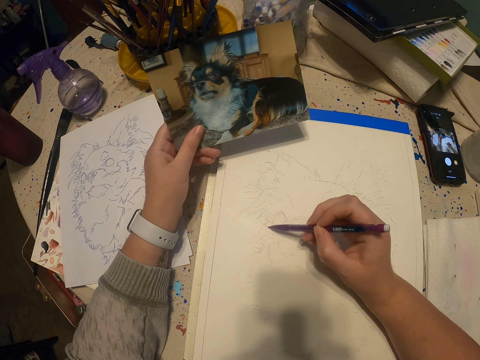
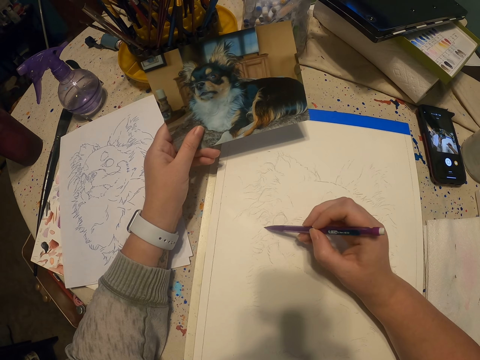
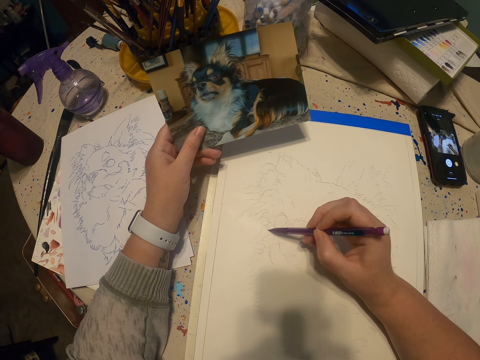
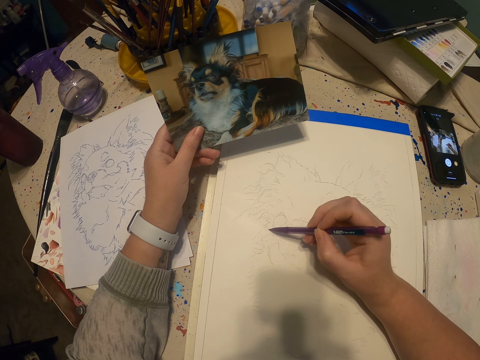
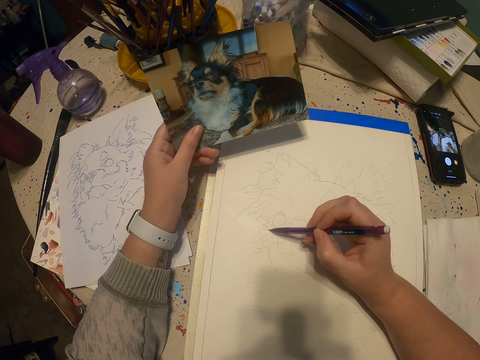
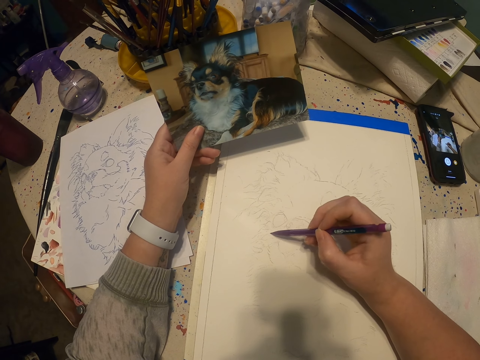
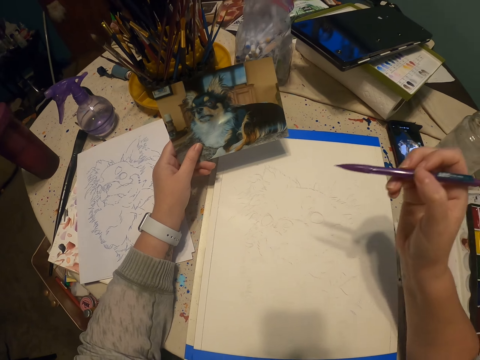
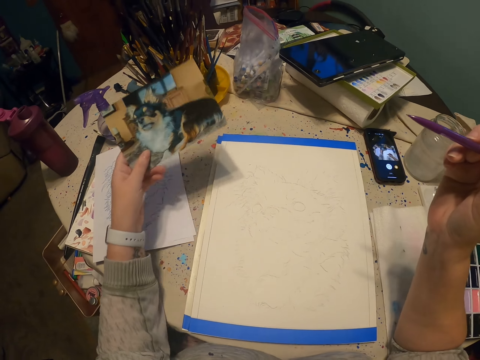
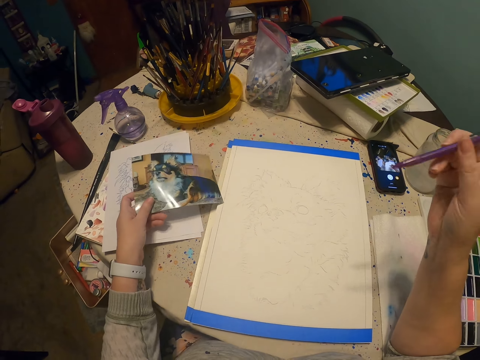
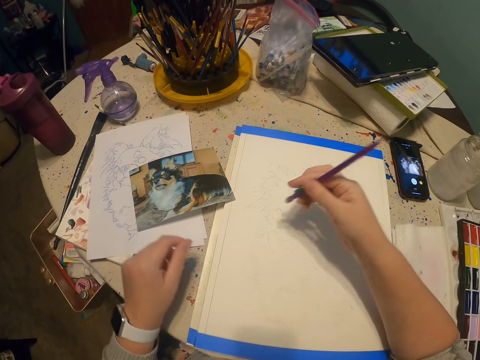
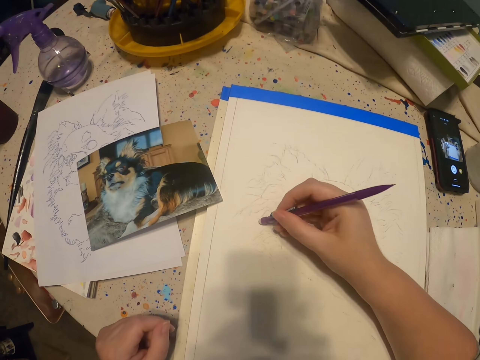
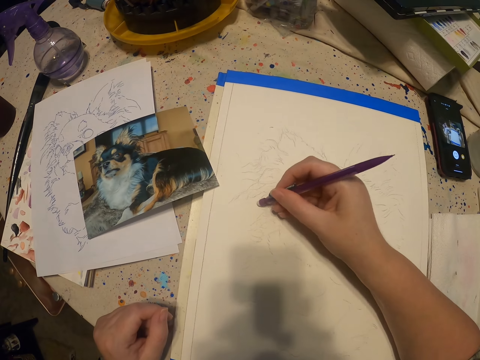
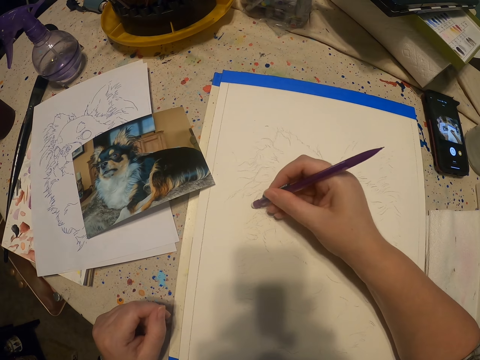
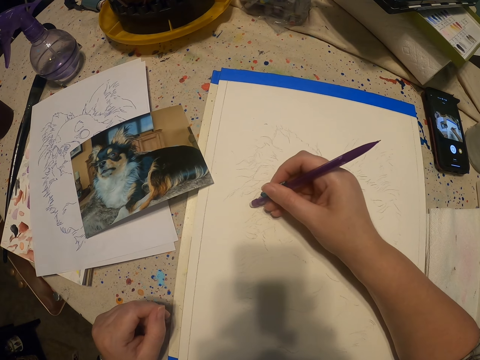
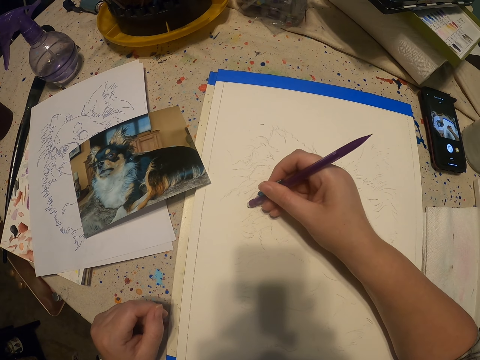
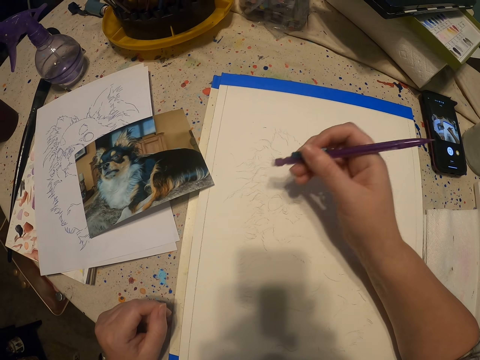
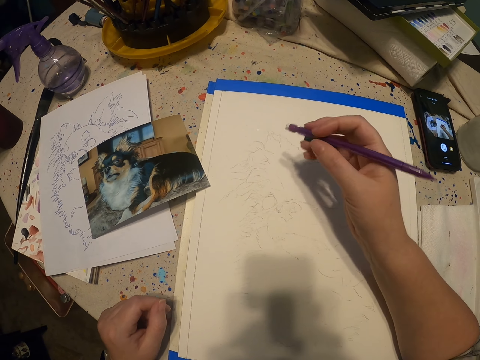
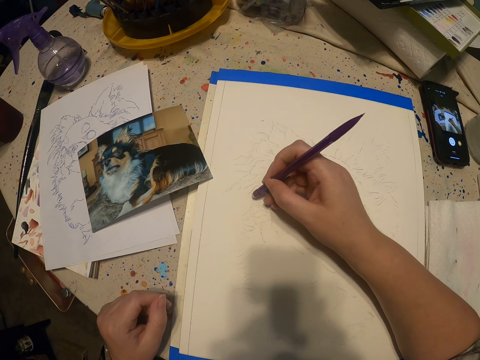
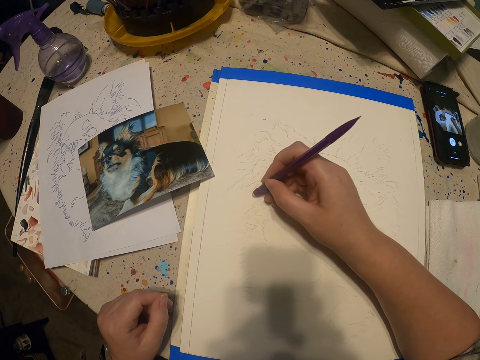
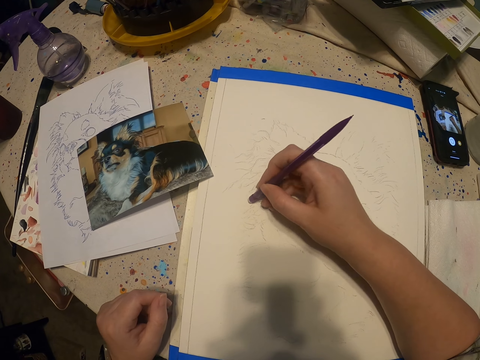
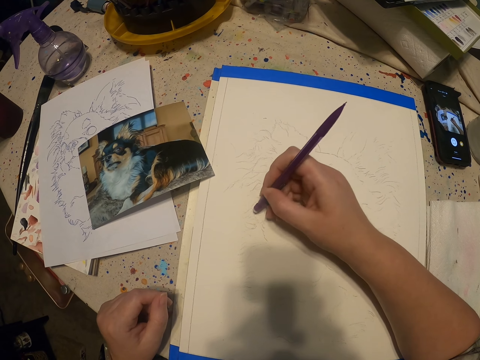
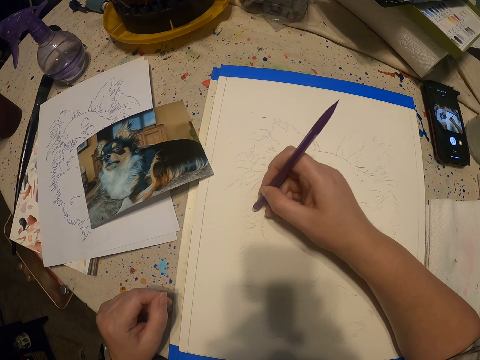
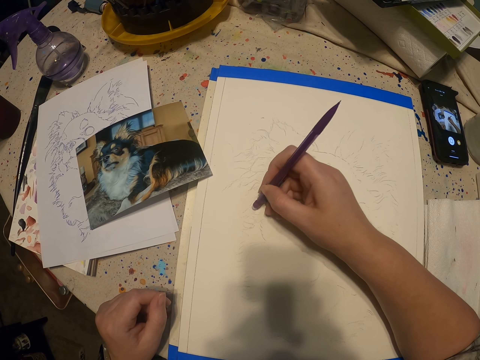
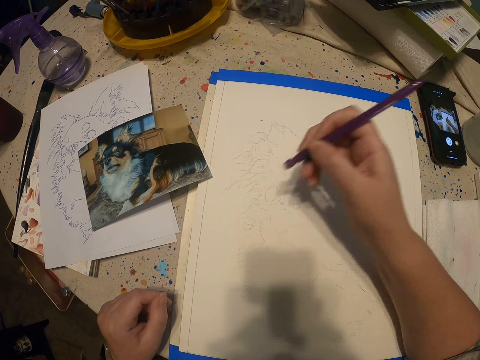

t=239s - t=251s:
The camera wearer puts down a picture of a dog. They flip a pencil with a hand. They erase part of the picture with a rubber.

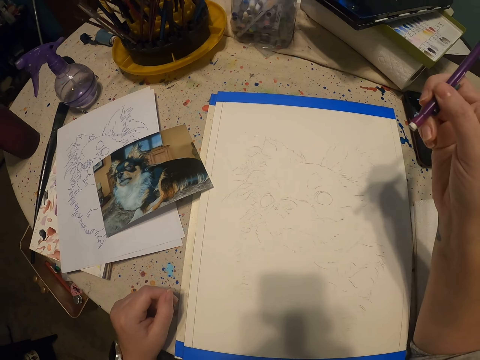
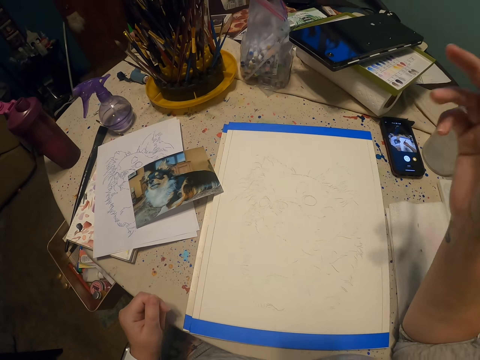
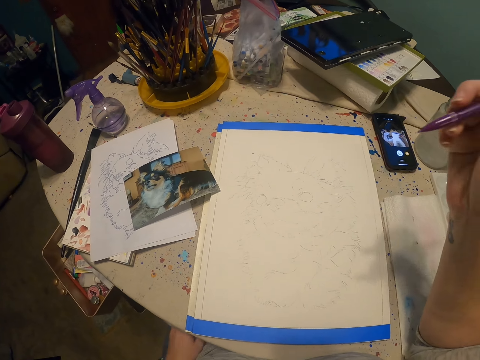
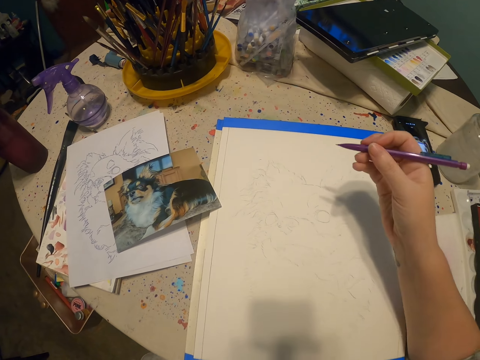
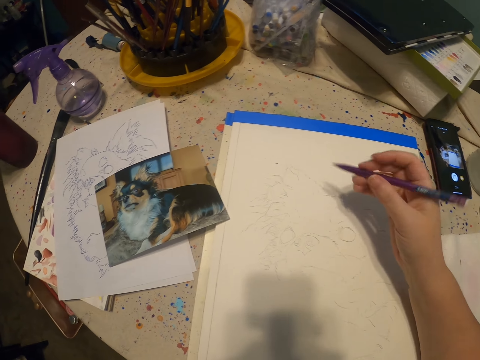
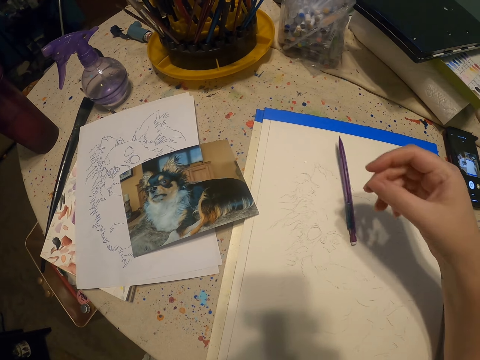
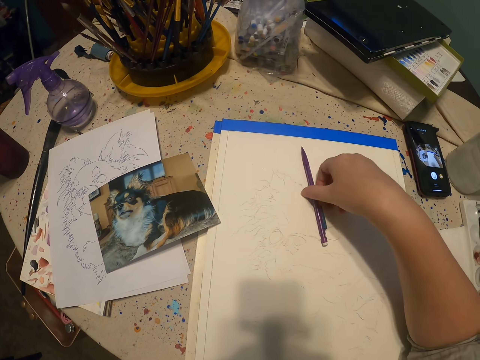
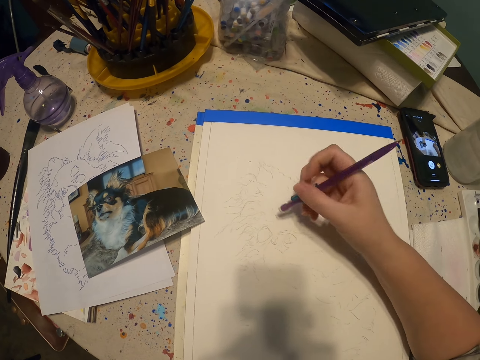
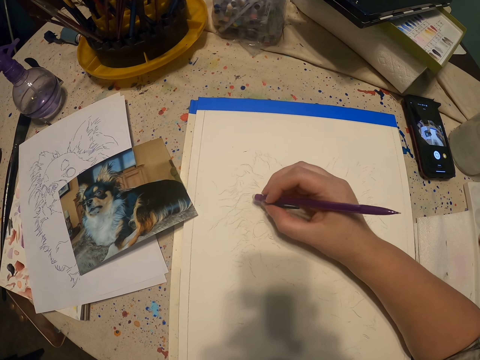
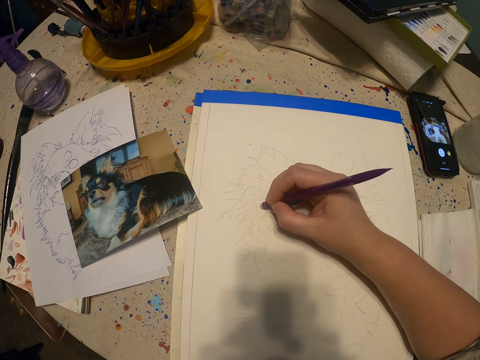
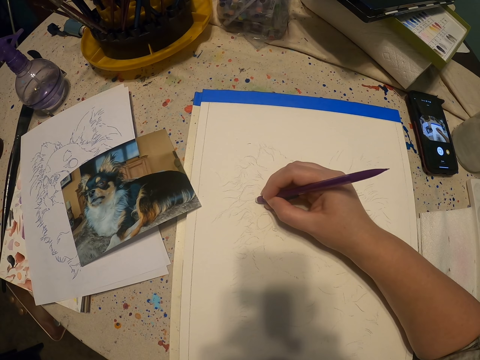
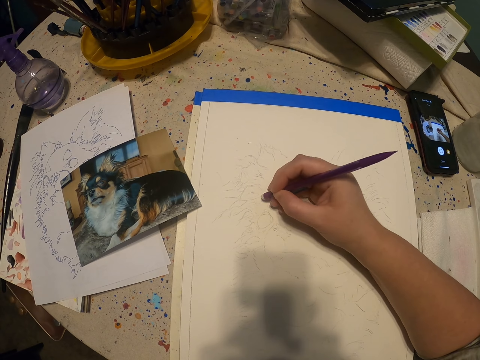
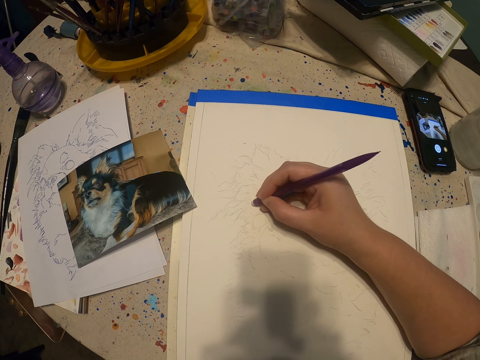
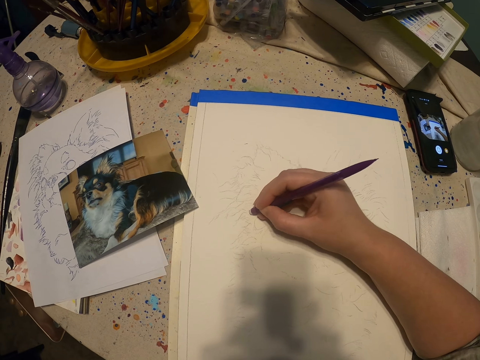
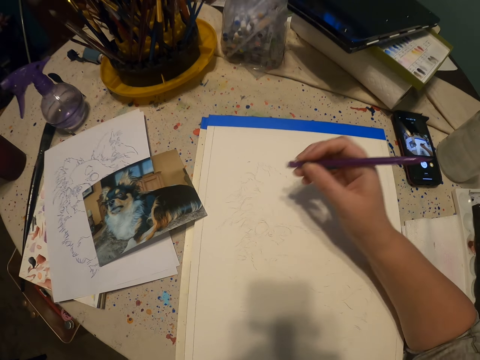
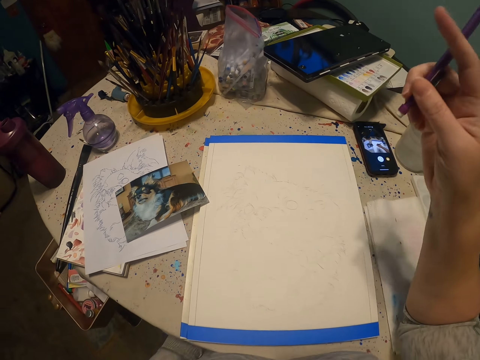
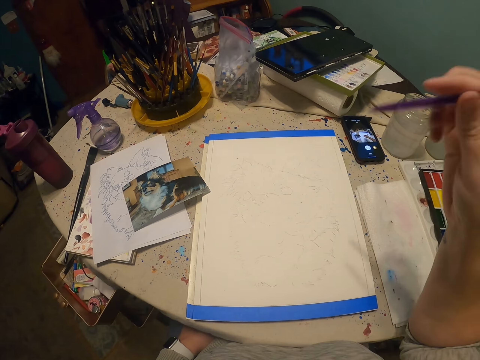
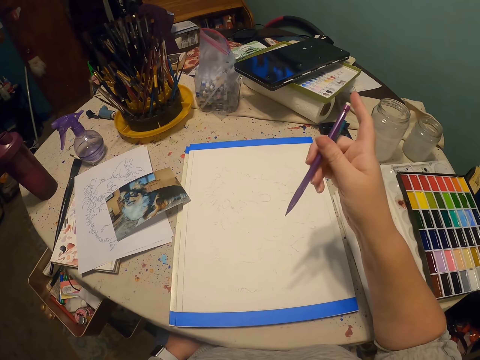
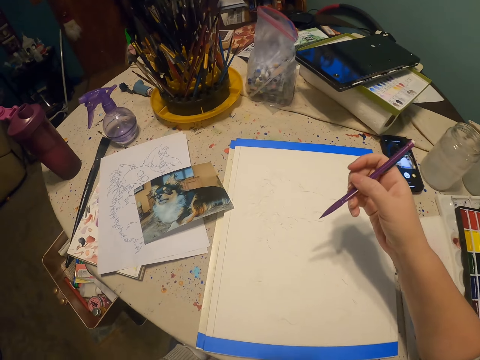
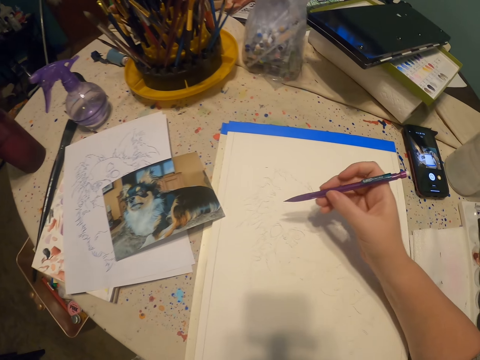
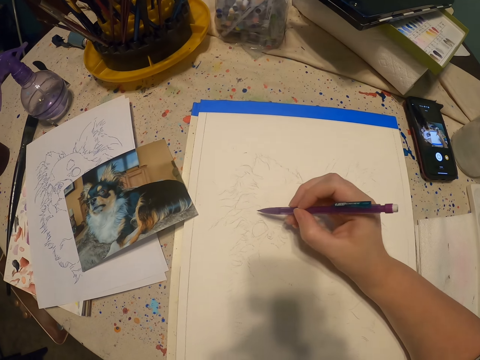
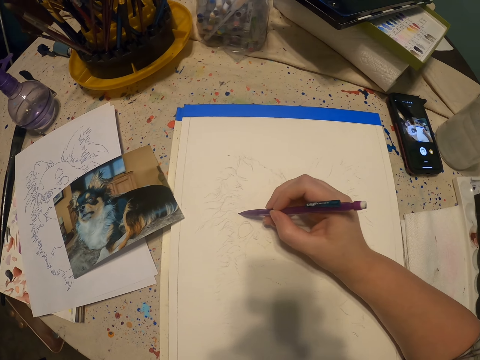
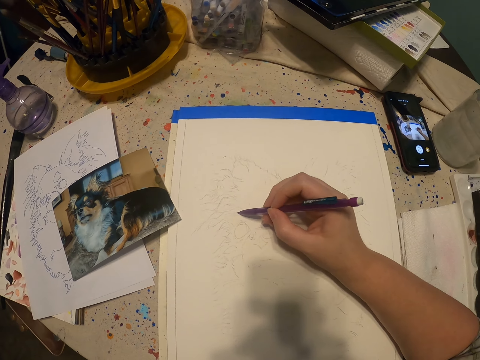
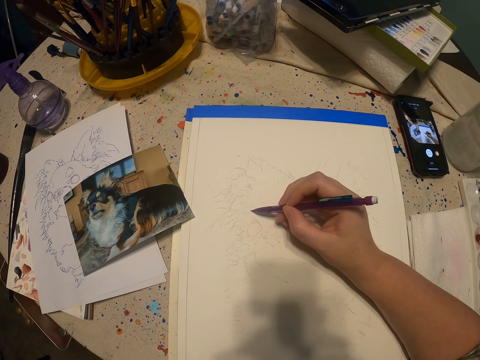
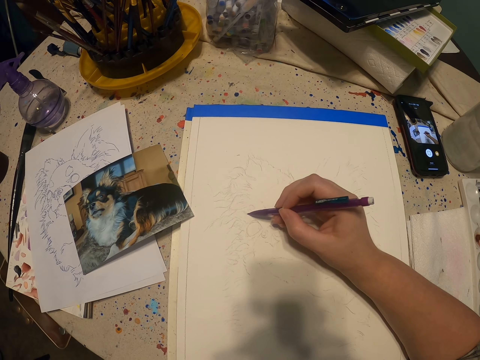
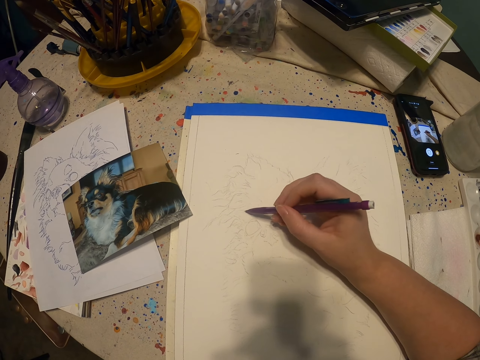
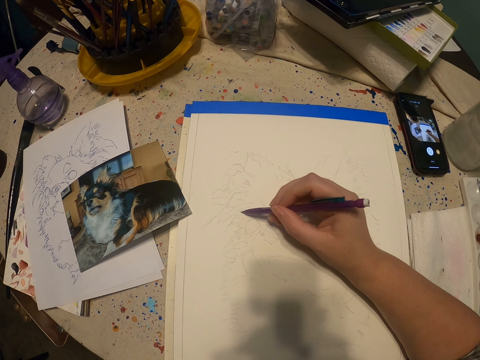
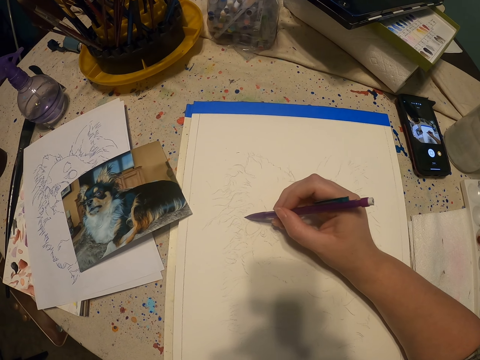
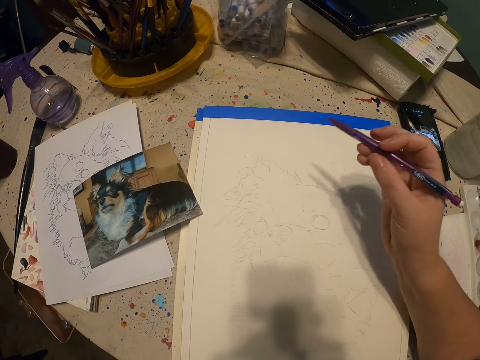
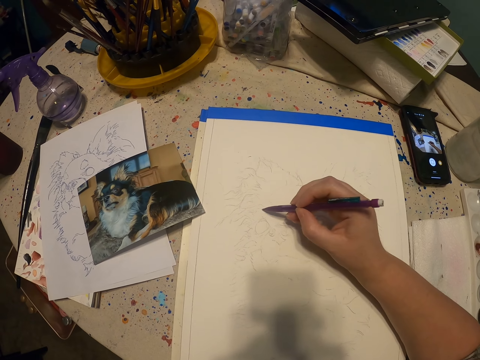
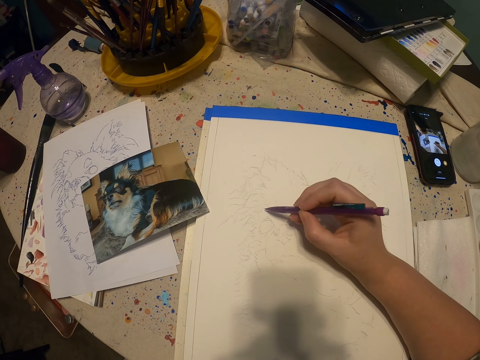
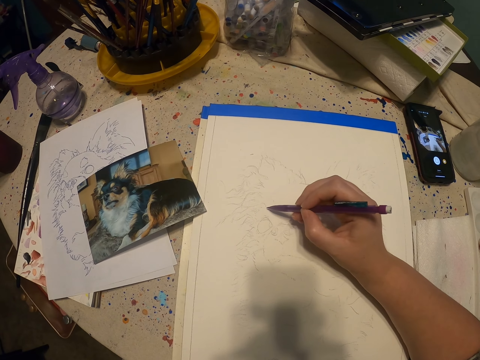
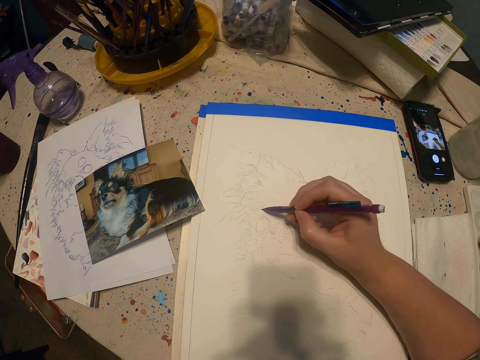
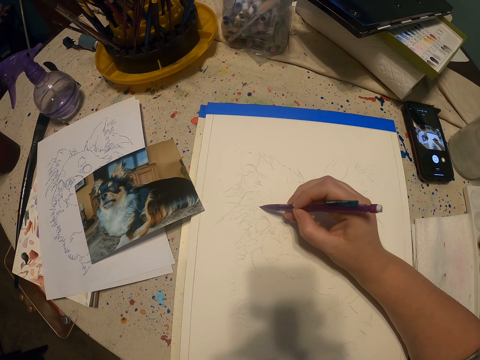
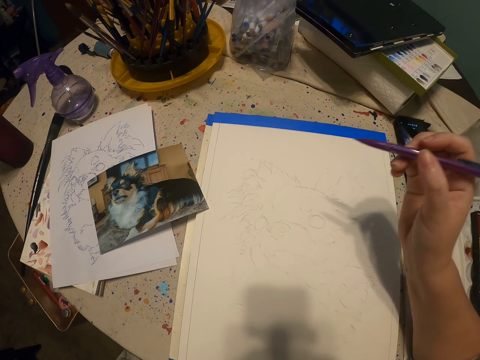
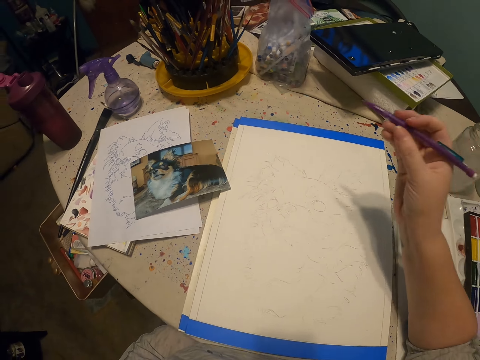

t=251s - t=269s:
The camera wearer flips a pencil with a hand. They flip the pencil with a hand again. They pick up the pencil on a drawing book. They erase part of the picture with a rubber. They flip the pencil with a hand. They draw a sketch on the drawing book with the pencil.
